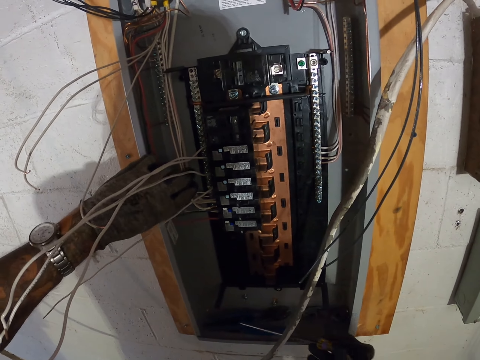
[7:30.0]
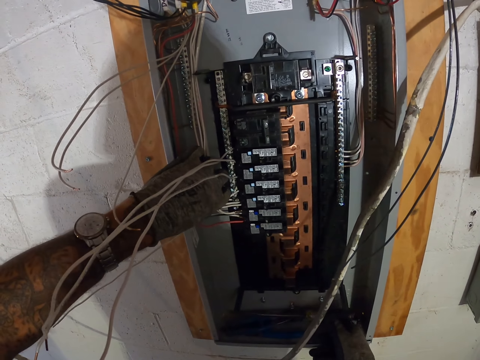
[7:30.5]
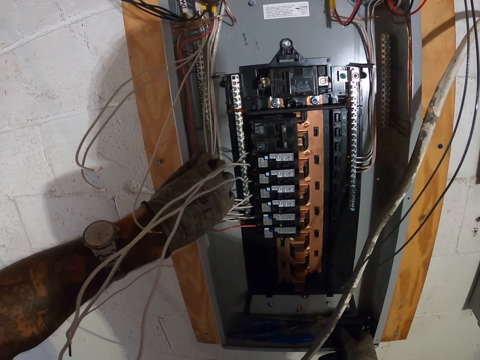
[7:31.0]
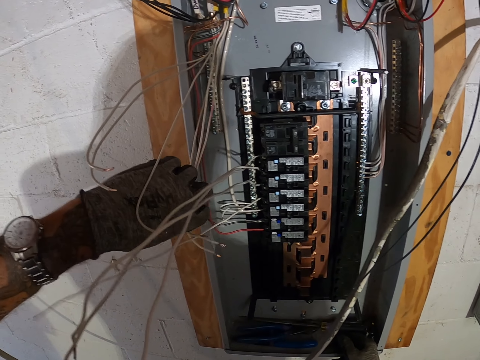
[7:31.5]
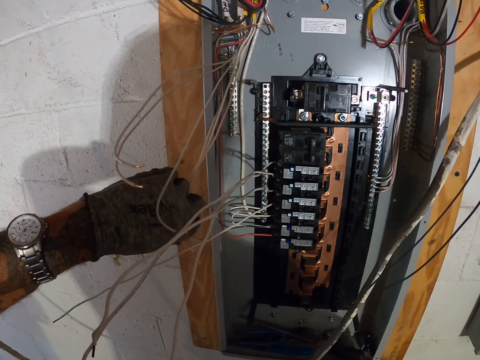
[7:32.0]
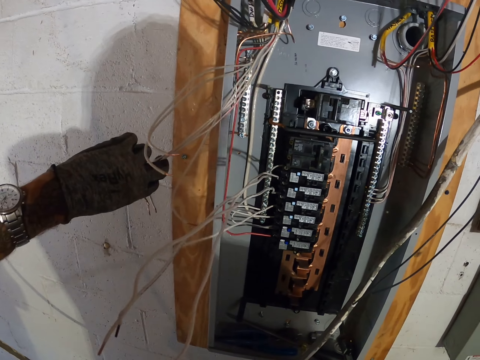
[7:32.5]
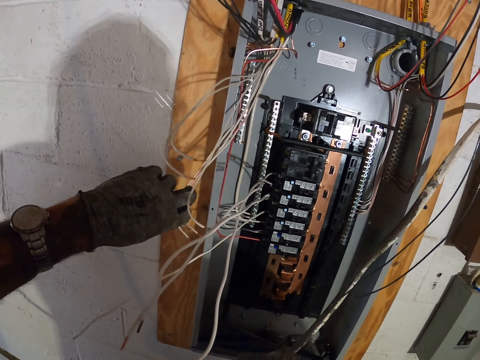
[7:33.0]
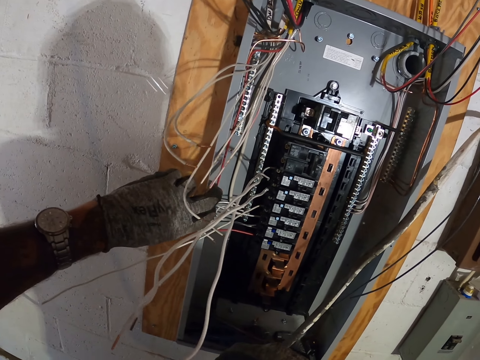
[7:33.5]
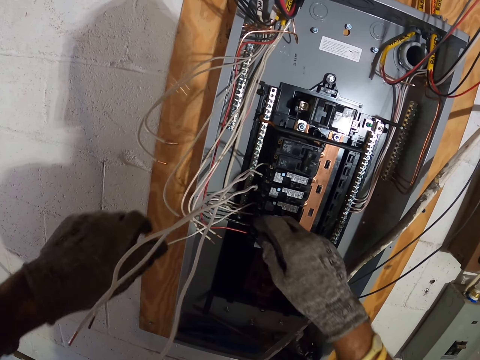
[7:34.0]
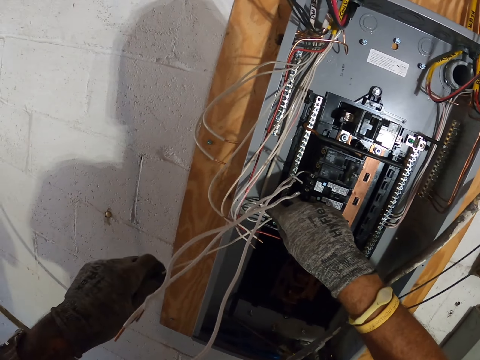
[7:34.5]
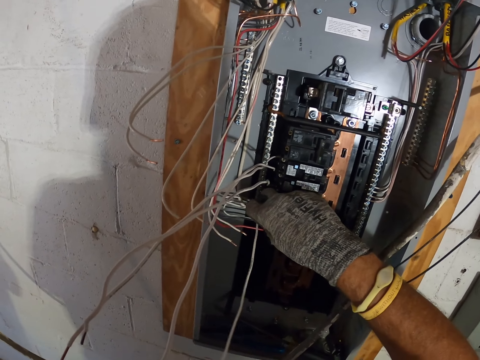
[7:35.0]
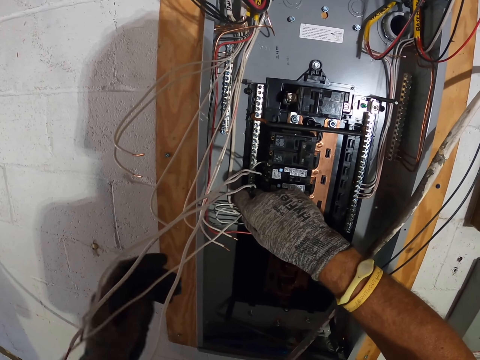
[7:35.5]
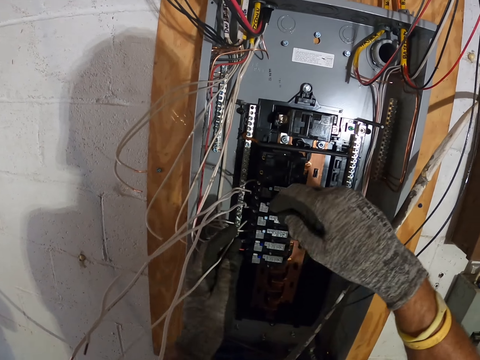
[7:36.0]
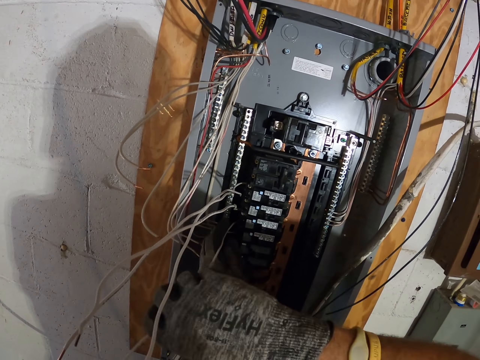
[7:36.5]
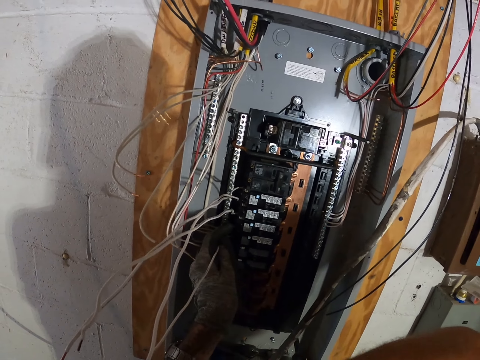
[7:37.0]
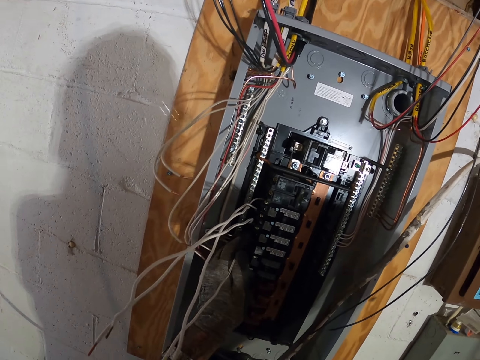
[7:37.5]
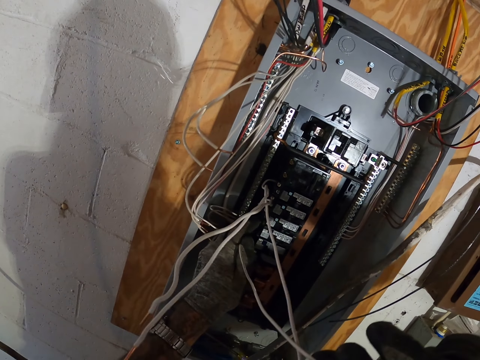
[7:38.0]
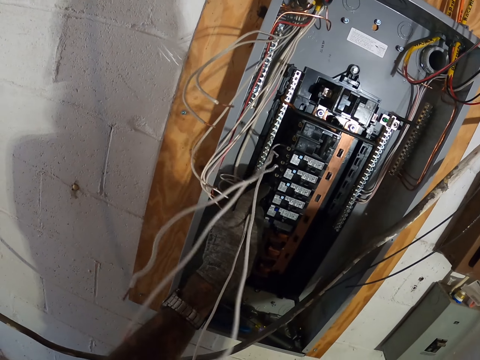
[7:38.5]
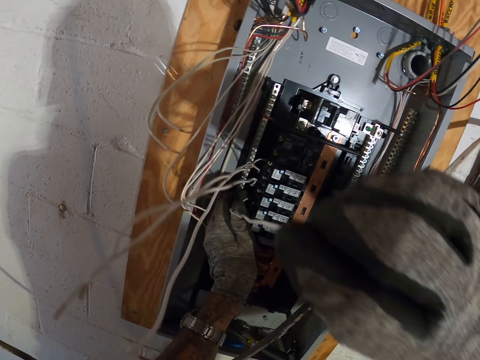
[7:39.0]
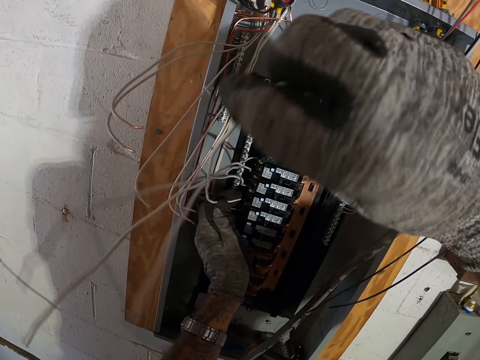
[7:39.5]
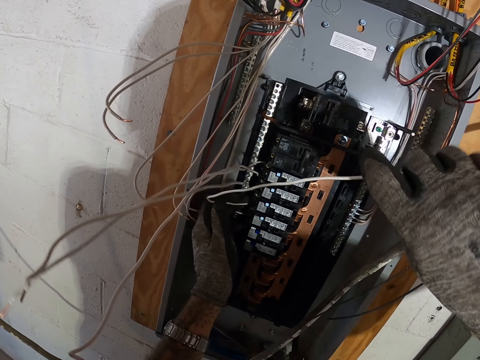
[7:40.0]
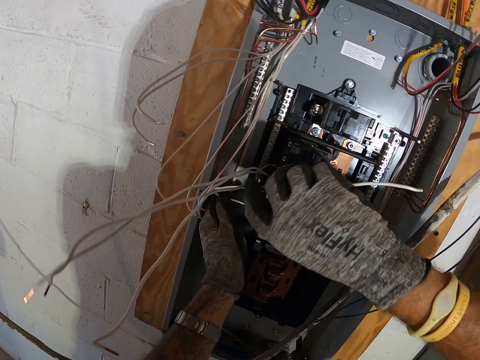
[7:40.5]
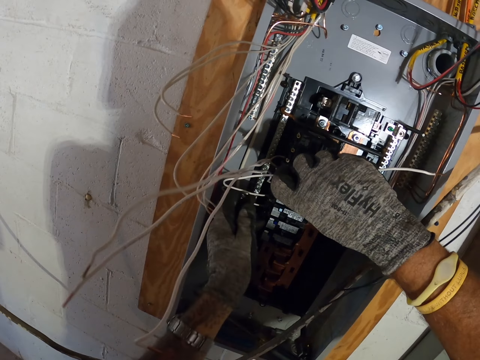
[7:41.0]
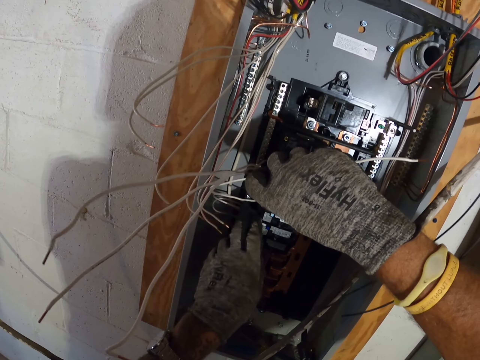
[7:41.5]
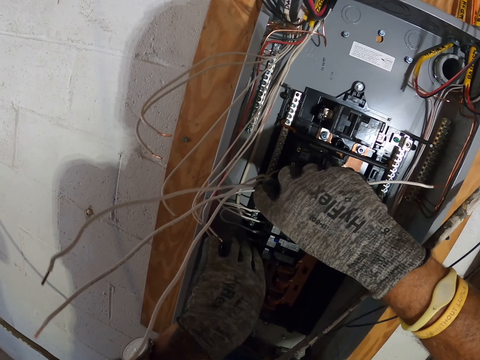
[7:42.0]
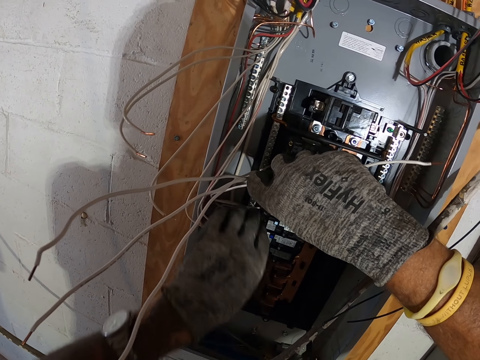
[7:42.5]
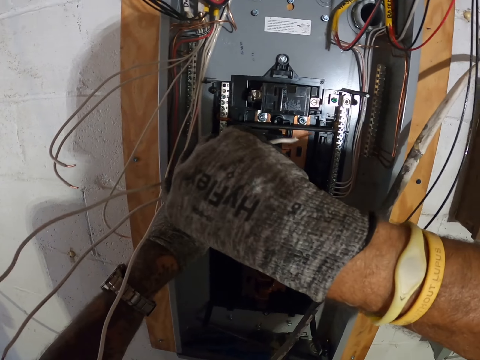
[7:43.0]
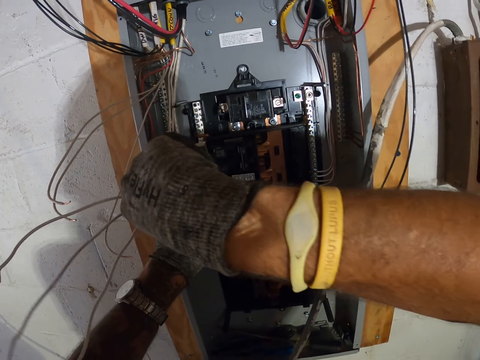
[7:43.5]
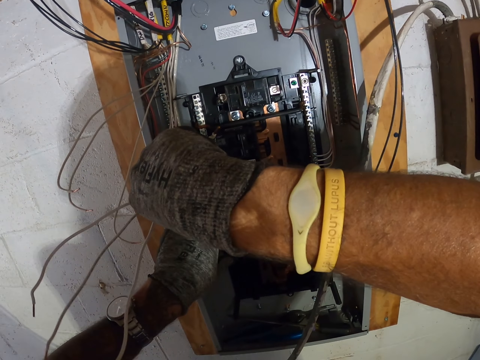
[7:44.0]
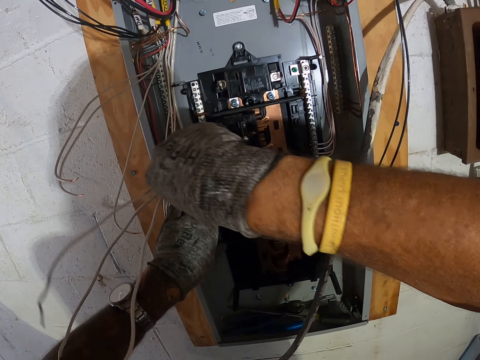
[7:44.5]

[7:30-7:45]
The camera wearer removes the white cables from the neutral bar.

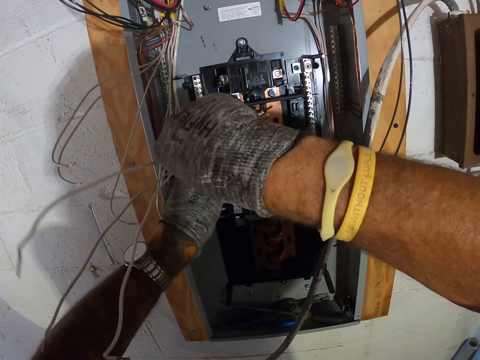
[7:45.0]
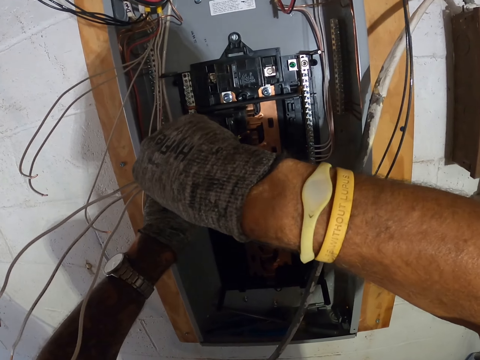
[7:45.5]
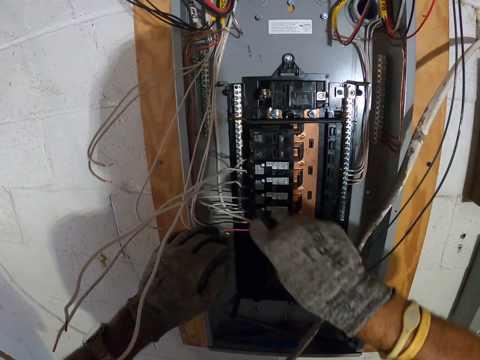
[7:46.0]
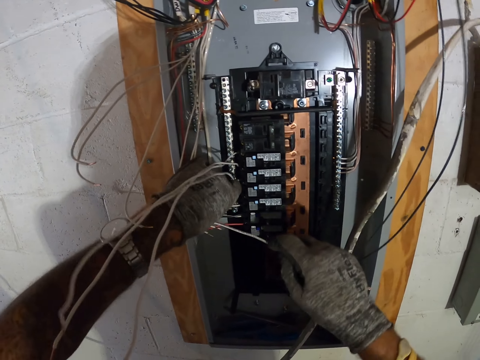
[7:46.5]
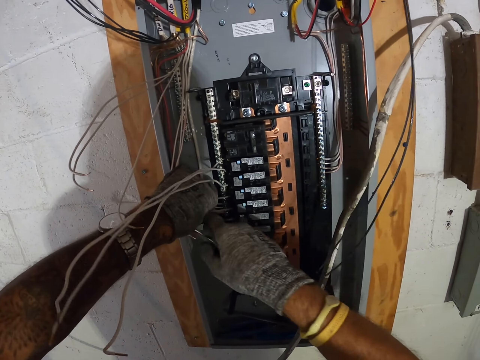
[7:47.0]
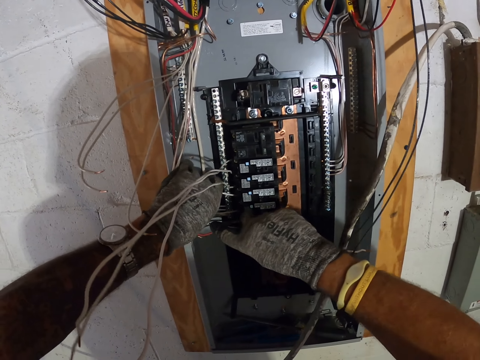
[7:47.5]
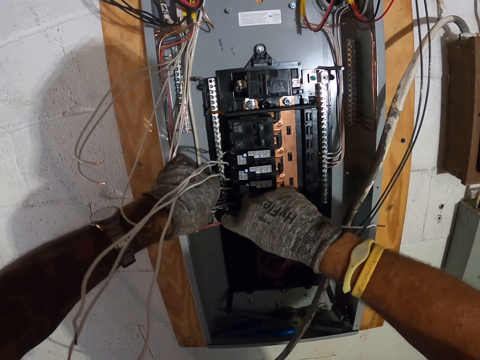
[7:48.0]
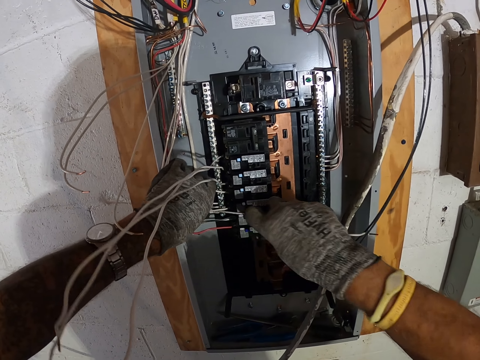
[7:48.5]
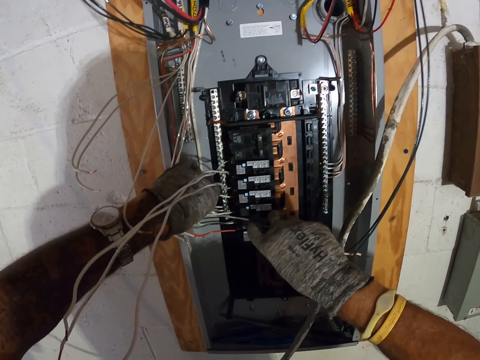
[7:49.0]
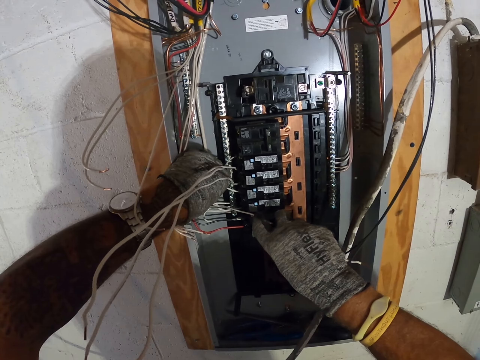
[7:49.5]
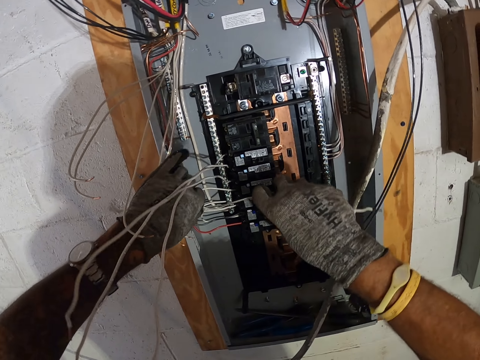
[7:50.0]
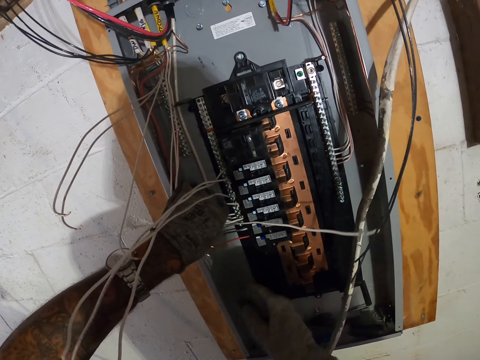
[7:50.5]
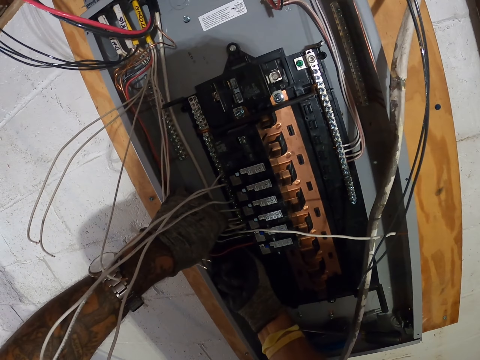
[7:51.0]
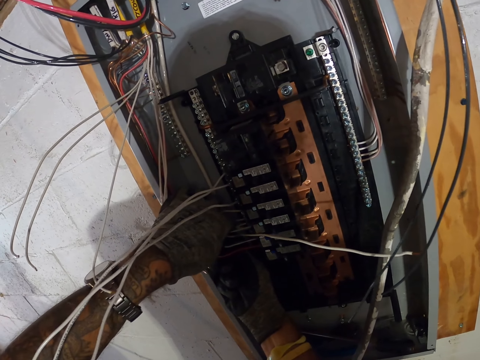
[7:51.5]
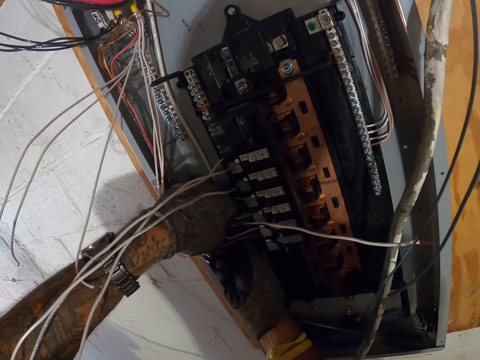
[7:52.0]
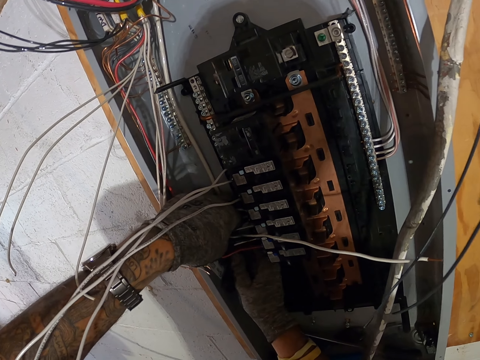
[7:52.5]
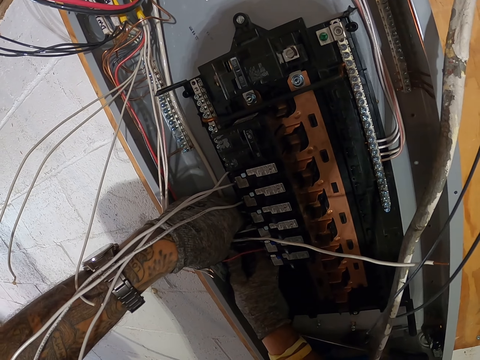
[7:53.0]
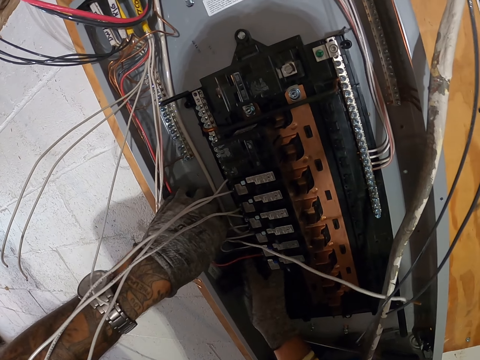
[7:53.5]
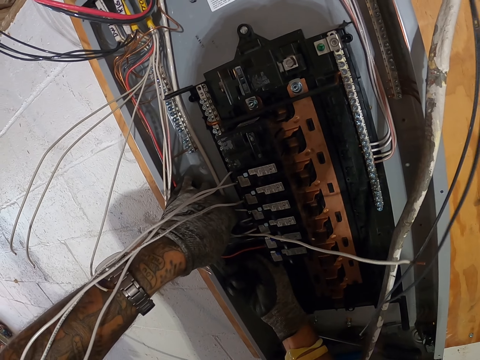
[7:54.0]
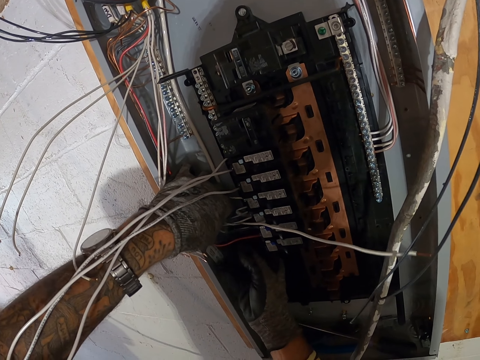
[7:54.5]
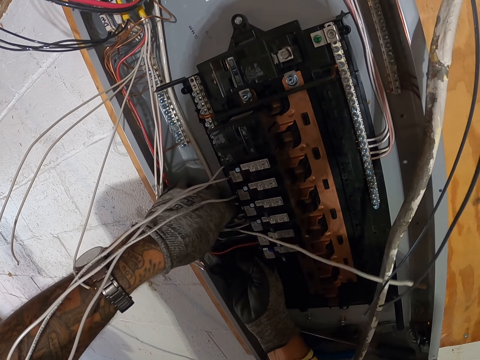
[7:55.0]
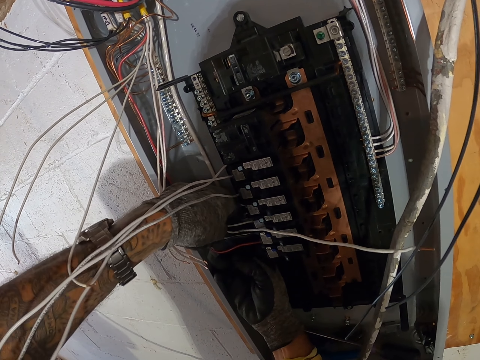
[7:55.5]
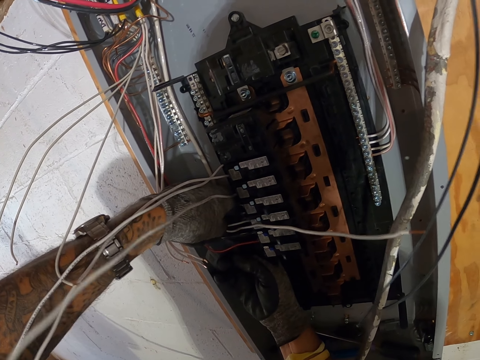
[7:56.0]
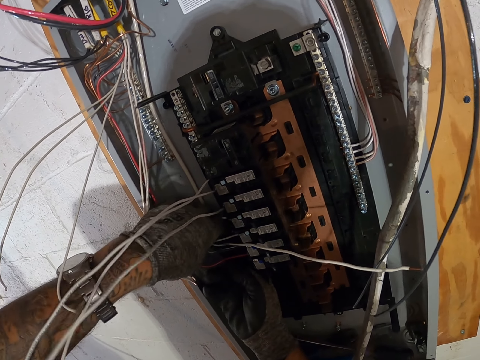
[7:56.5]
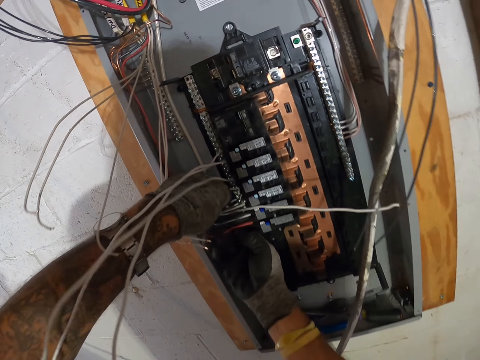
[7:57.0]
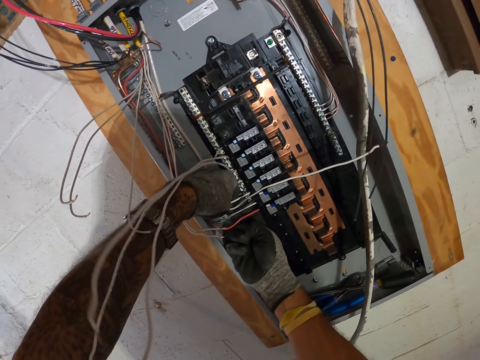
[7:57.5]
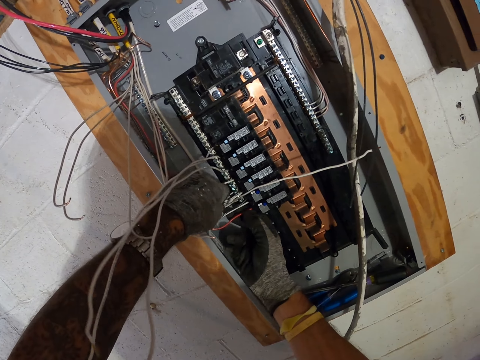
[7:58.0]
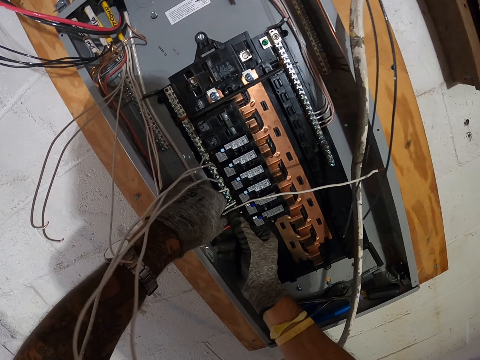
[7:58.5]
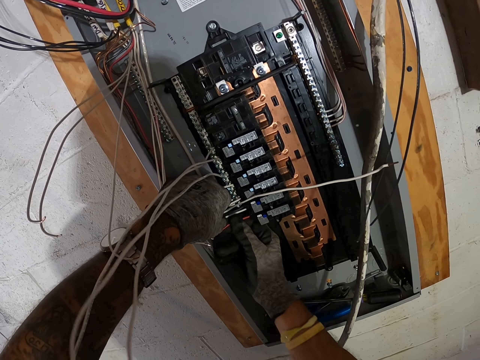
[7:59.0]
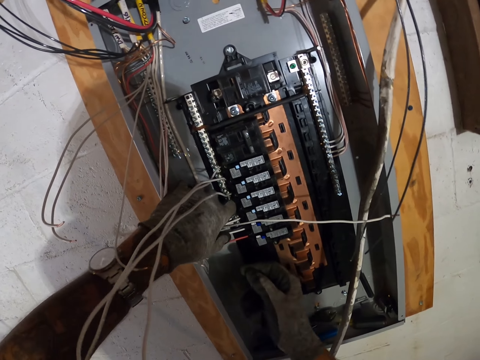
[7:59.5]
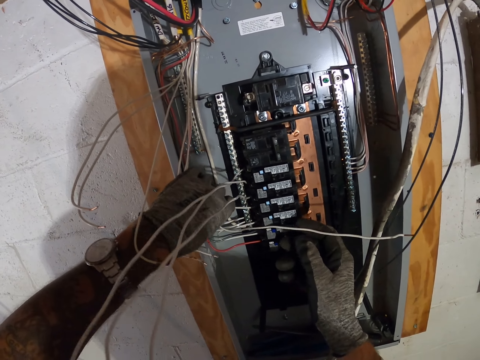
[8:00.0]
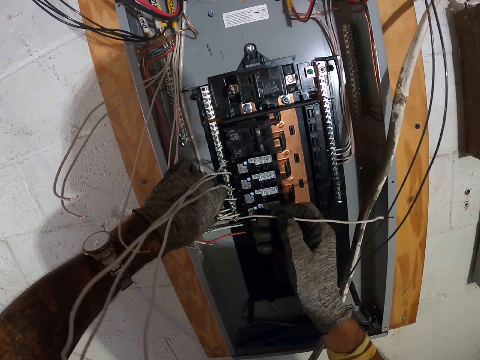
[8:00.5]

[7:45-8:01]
The camera wearer folds the white cable.
